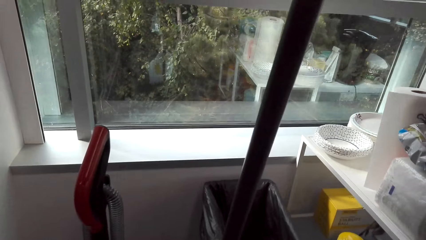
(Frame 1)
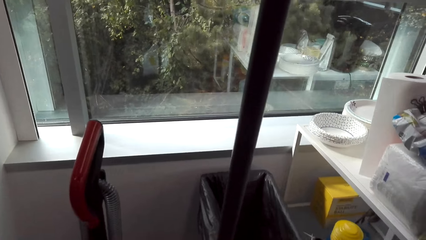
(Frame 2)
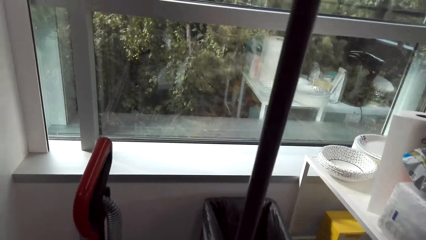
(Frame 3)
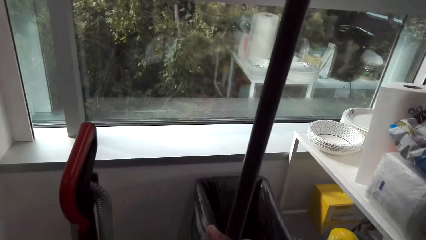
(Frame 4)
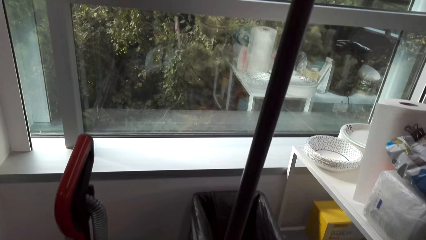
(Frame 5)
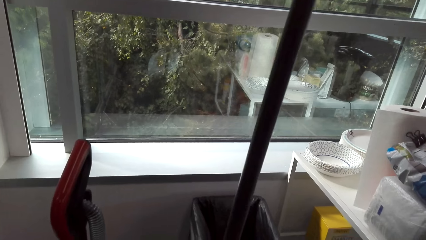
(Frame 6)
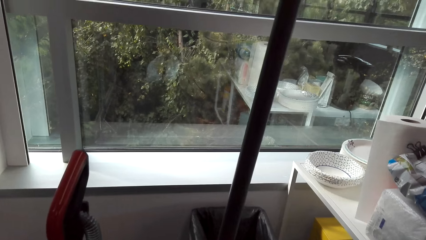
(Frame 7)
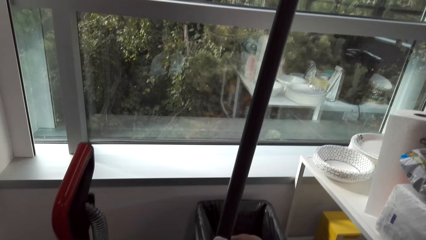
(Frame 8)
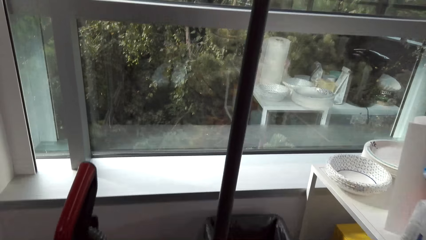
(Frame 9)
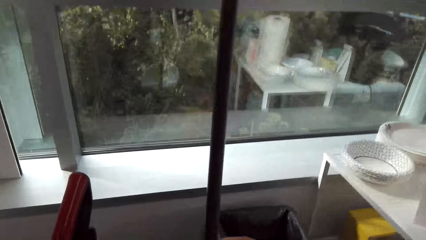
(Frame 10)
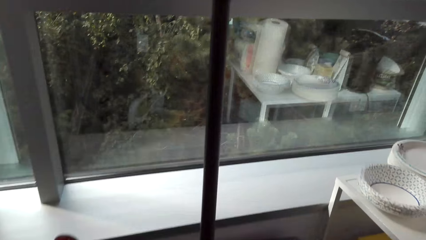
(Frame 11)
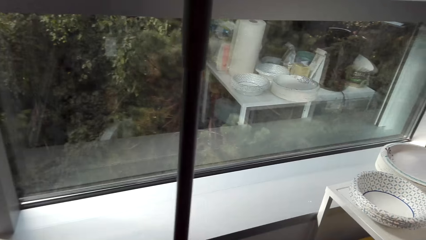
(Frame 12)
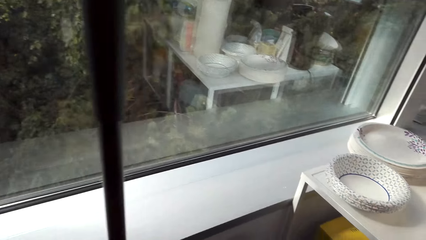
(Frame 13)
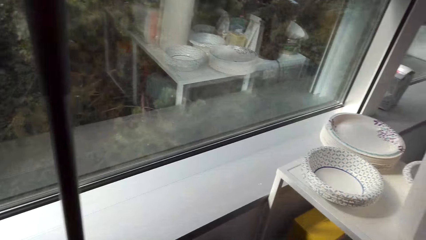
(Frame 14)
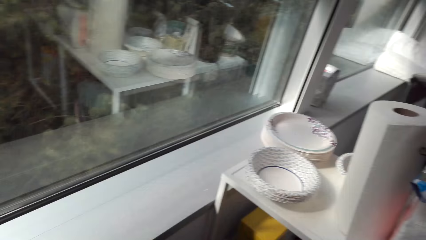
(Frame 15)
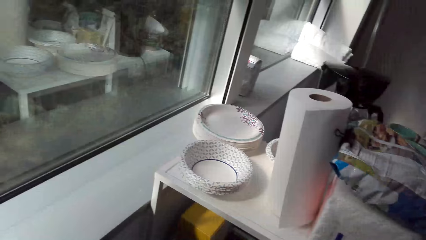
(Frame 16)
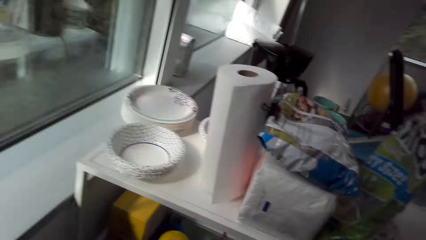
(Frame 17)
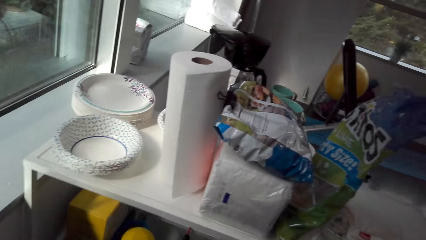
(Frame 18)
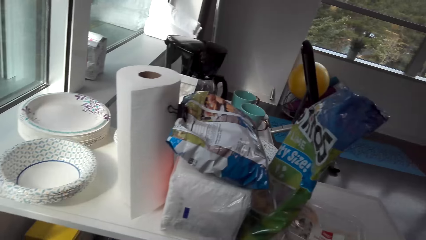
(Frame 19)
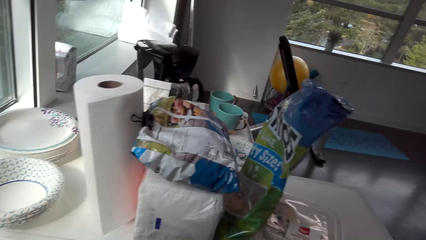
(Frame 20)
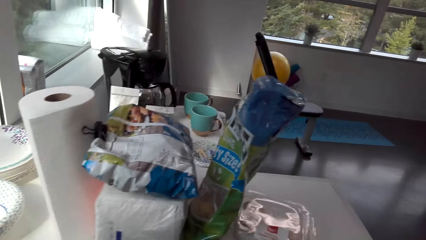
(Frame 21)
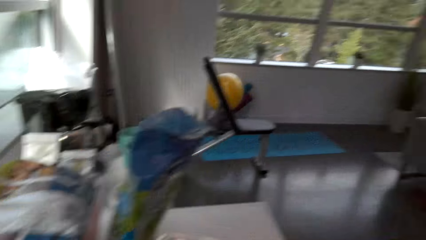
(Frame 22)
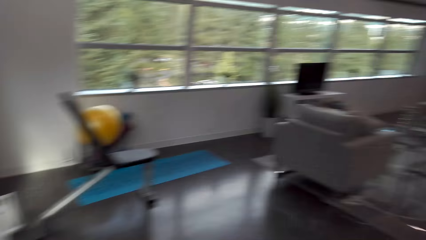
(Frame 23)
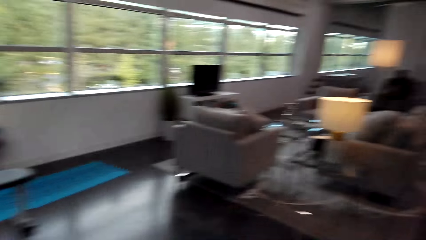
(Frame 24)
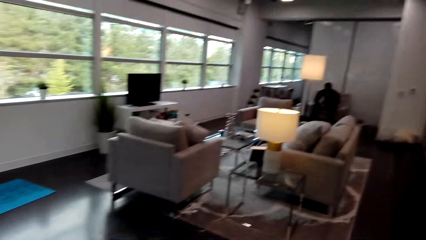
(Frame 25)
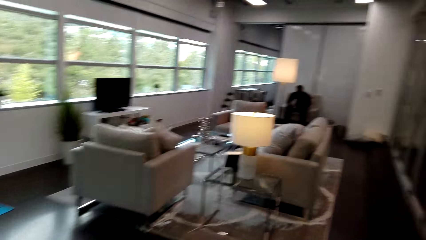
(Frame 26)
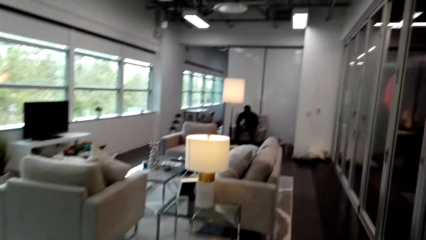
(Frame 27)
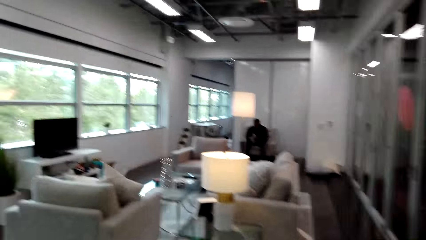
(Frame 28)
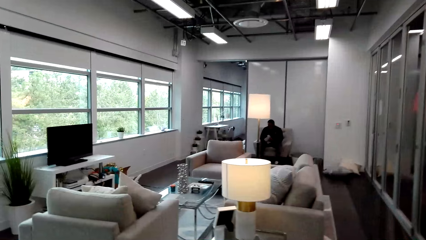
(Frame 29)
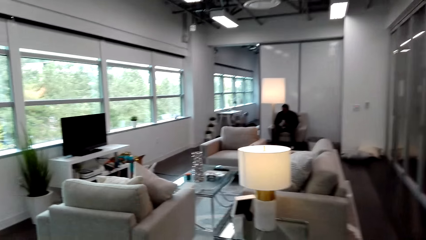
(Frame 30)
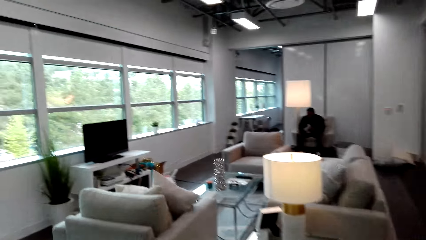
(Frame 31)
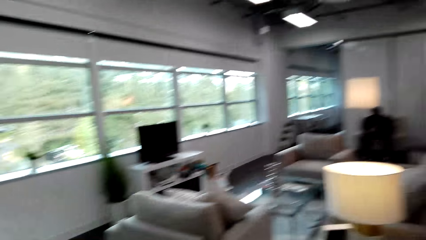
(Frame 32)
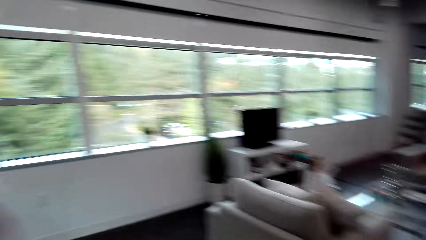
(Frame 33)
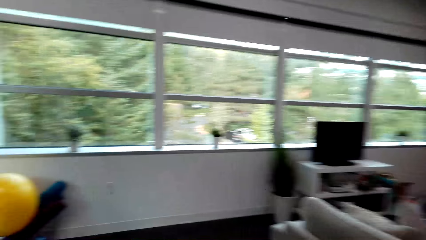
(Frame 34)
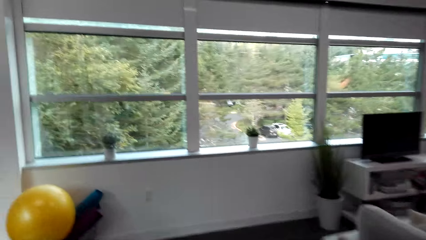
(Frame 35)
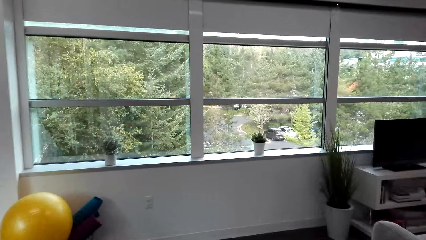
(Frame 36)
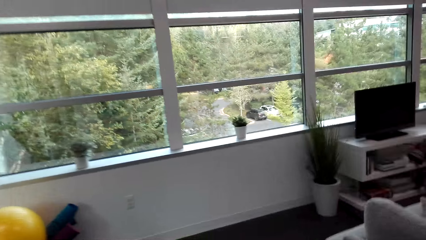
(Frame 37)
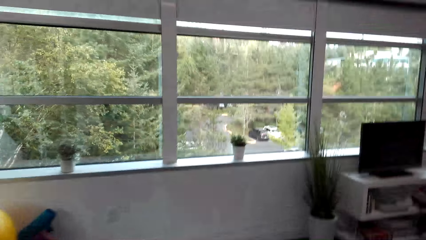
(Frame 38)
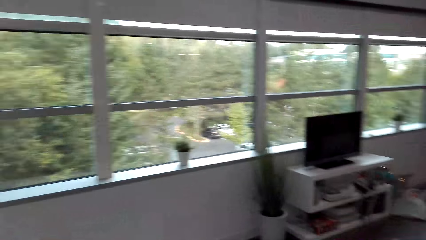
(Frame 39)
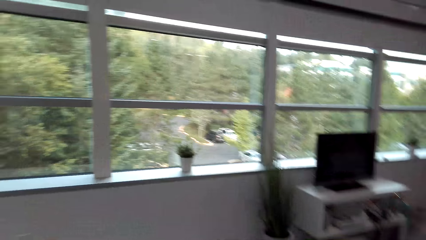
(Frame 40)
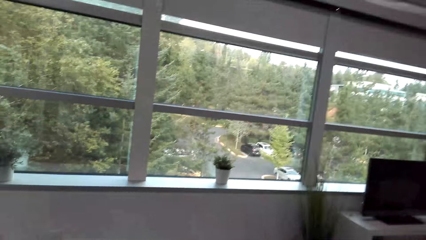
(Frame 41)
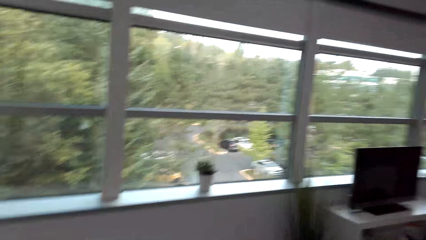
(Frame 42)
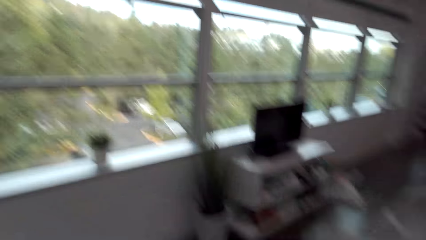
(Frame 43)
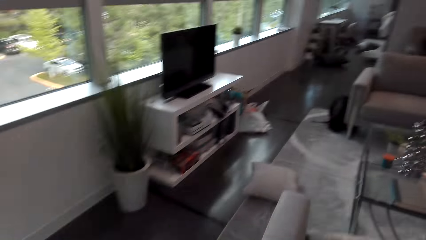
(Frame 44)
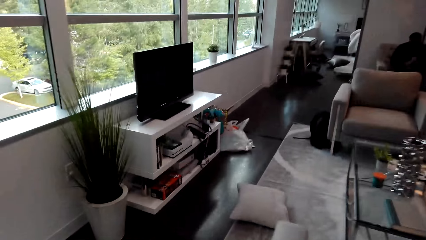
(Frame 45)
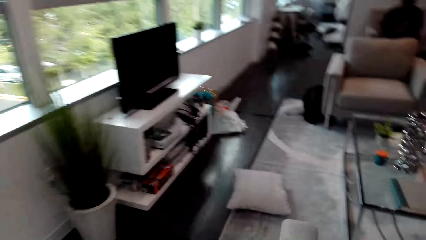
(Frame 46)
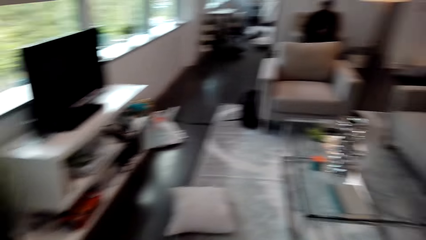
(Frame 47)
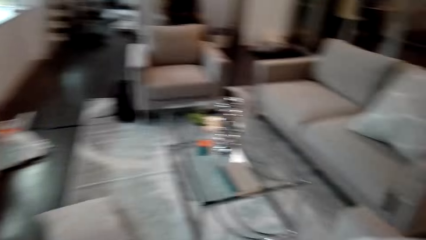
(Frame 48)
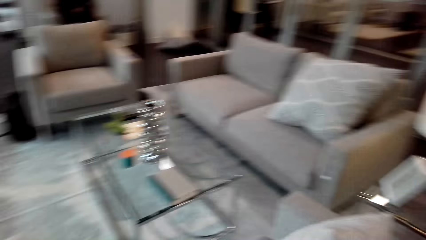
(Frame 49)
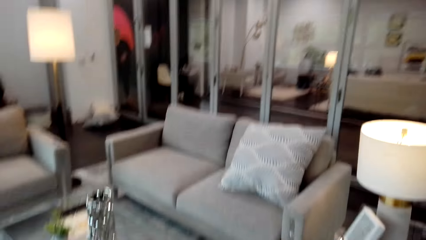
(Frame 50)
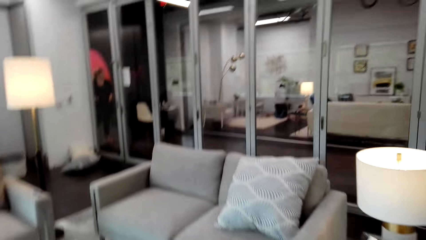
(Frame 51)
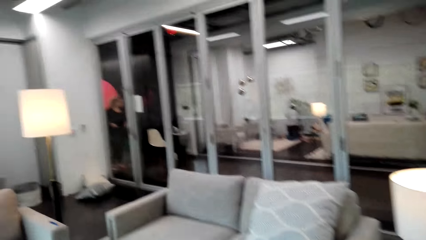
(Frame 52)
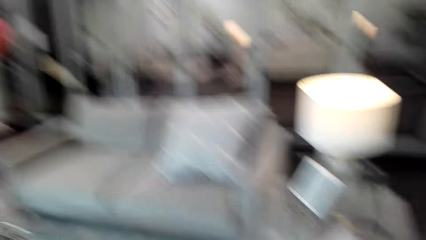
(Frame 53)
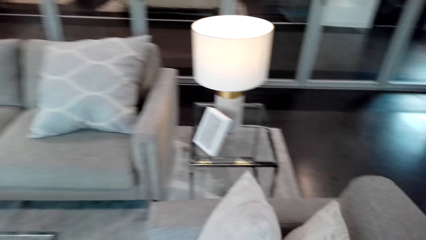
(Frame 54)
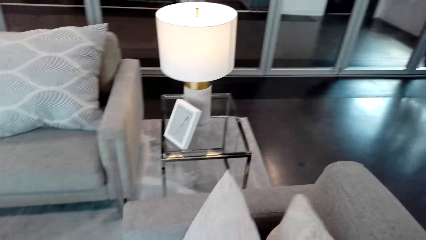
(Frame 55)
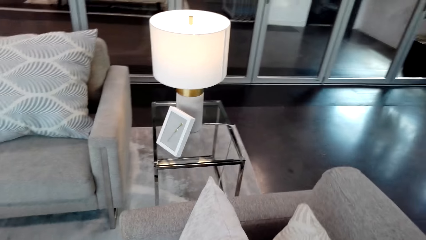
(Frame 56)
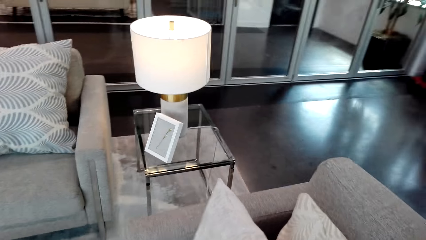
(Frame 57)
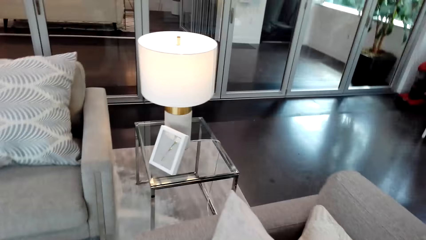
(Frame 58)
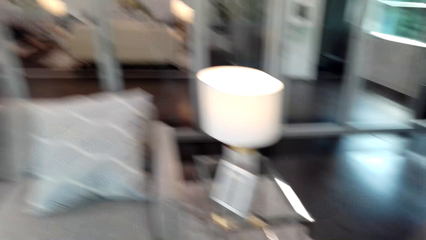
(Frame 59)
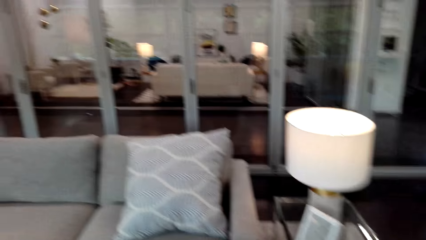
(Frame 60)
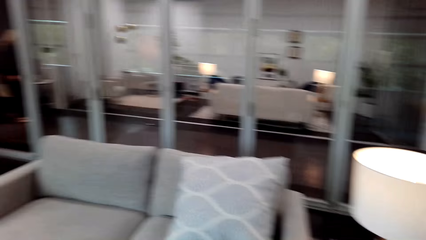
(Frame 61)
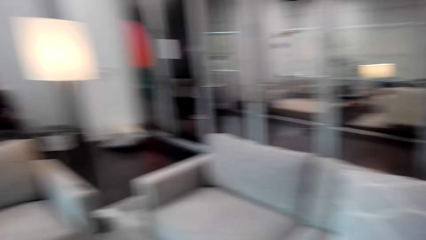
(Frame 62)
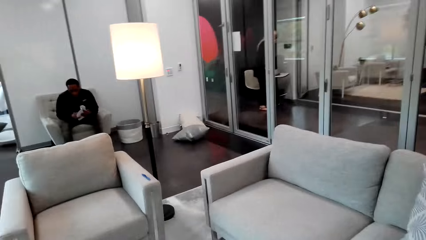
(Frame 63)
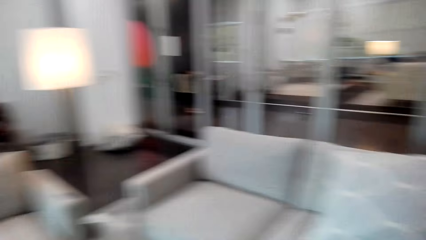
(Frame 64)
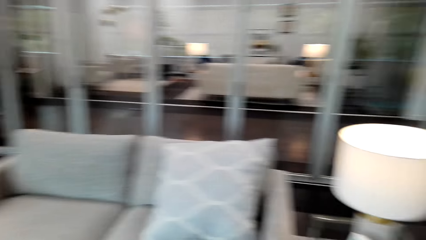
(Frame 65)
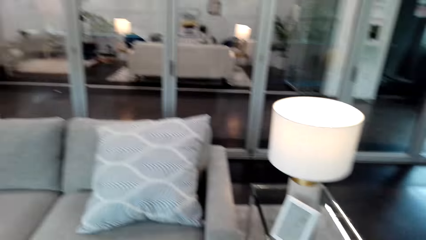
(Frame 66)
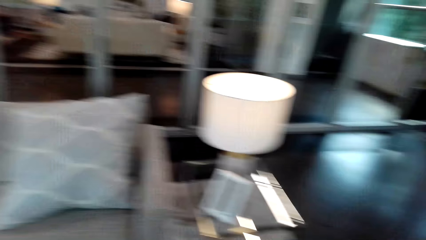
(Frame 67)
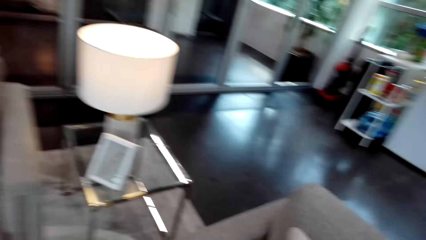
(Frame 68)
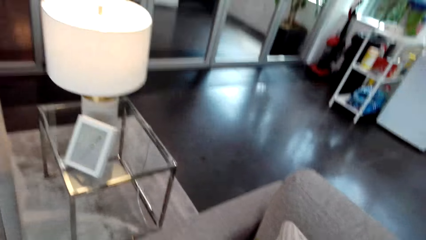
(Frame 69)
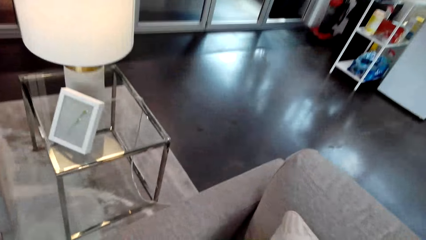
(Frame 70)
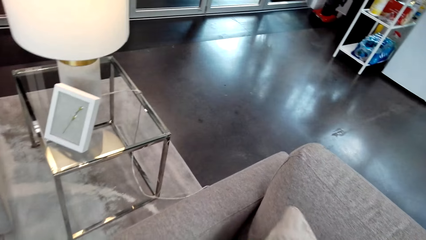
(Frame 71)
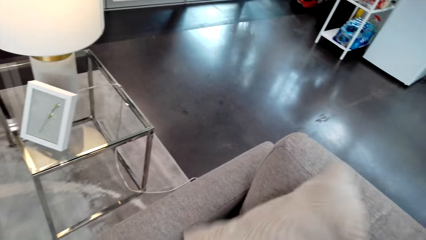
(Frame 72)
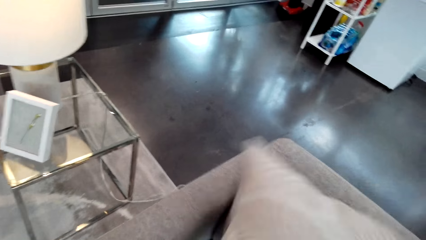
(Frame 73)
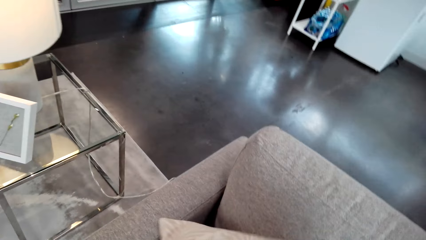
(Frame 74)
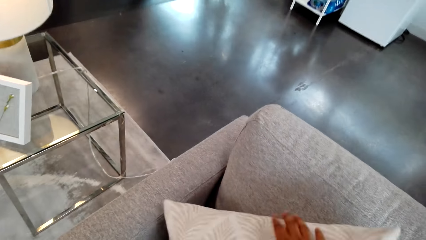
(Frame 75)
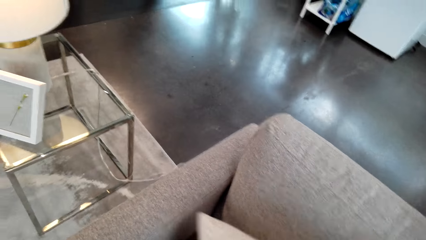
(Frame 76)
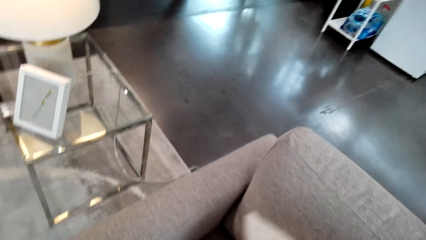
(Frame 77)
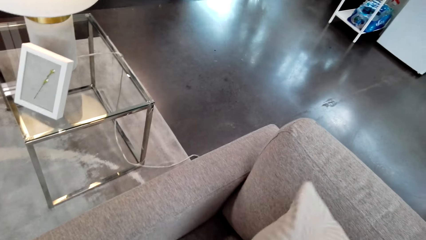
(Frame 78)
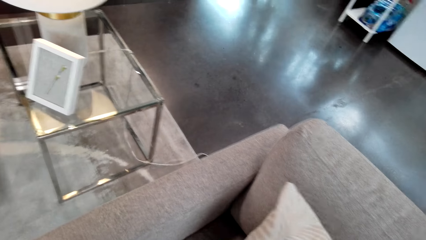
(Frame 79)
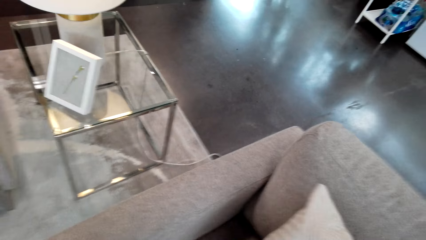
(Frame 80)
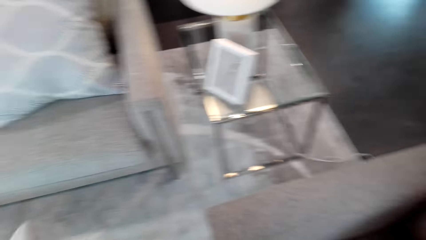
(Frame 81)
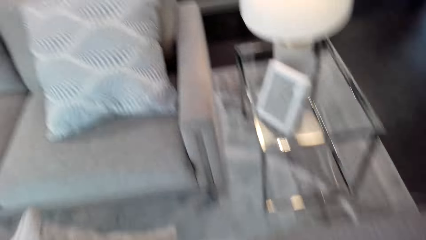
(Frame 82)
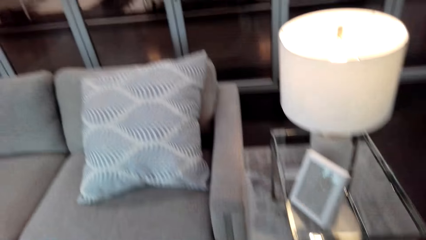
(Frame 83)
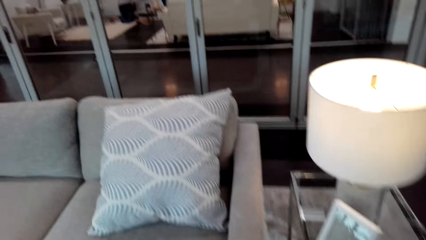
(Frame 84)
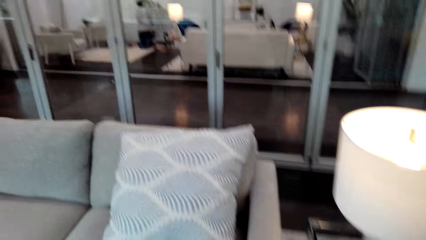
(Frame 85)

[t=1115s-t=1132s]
The camera wearer places the hand broom to the wall. They walk towards the sitting area. They adjust the pillows on the seat. They turn a throw pillow.
